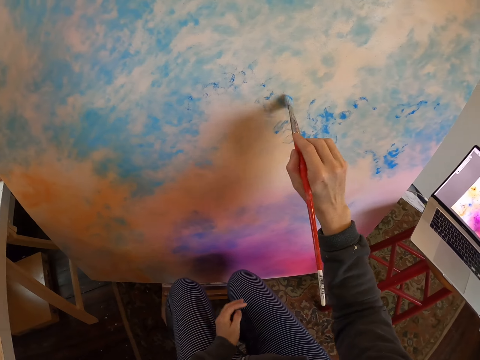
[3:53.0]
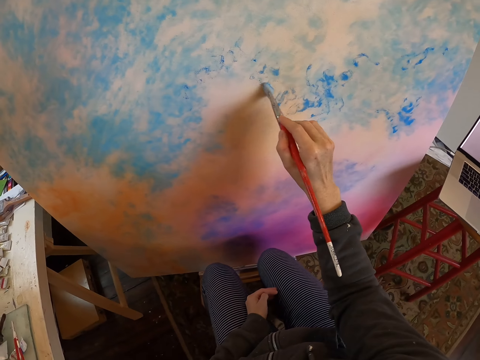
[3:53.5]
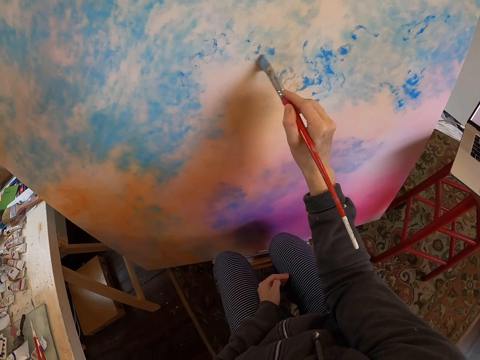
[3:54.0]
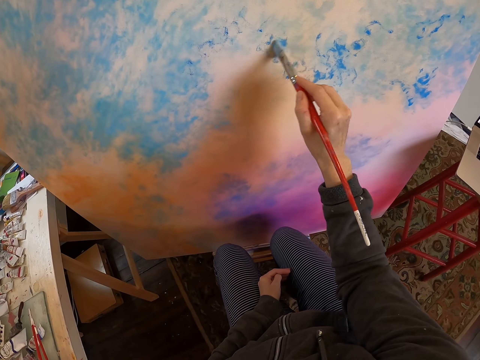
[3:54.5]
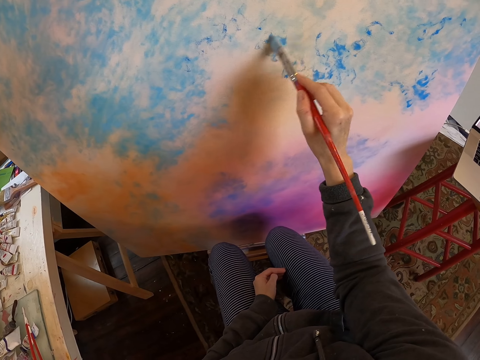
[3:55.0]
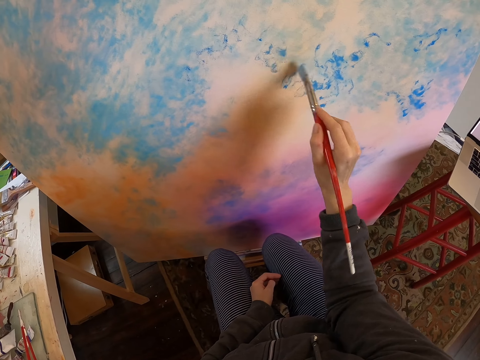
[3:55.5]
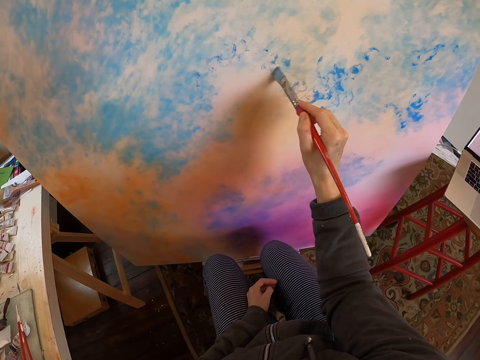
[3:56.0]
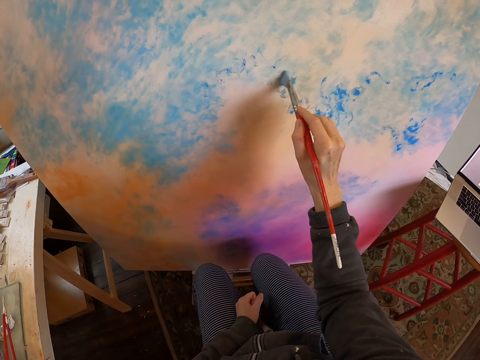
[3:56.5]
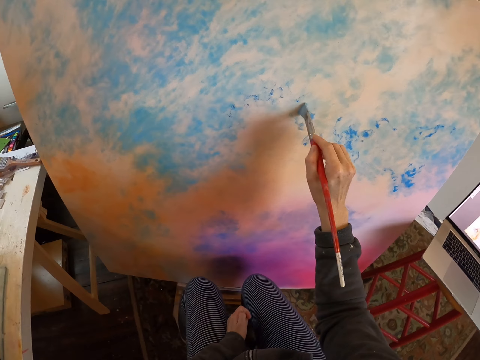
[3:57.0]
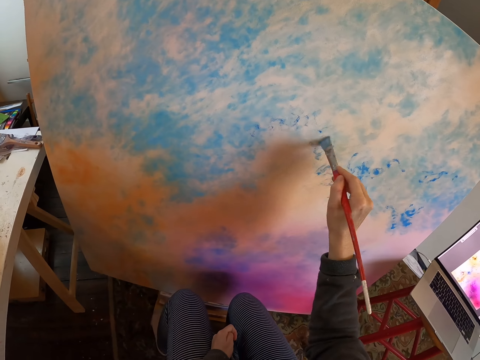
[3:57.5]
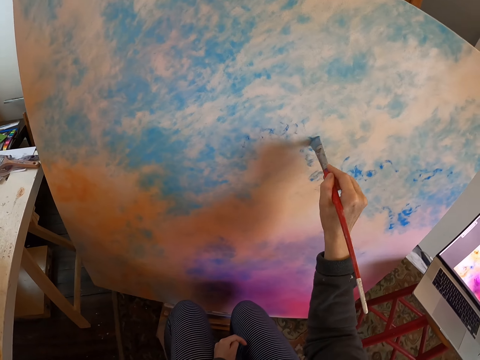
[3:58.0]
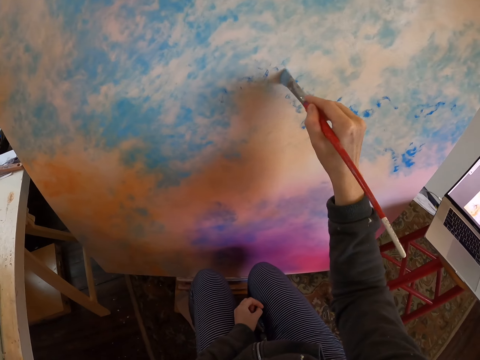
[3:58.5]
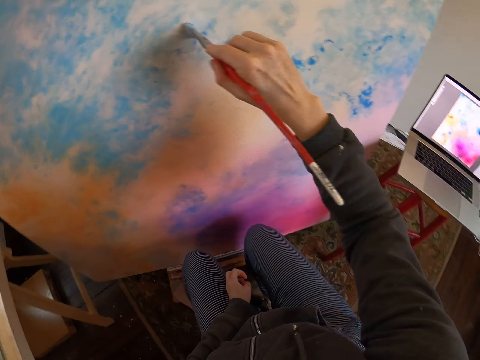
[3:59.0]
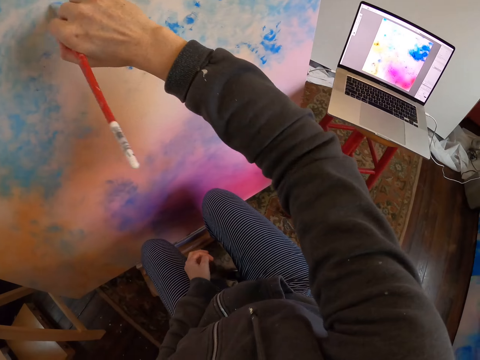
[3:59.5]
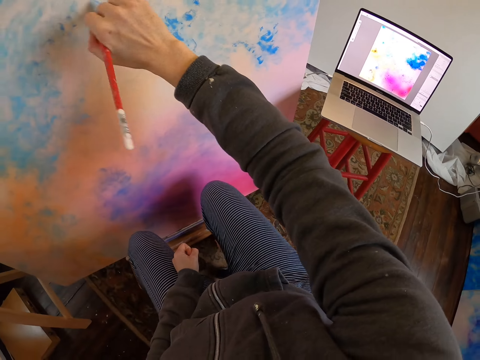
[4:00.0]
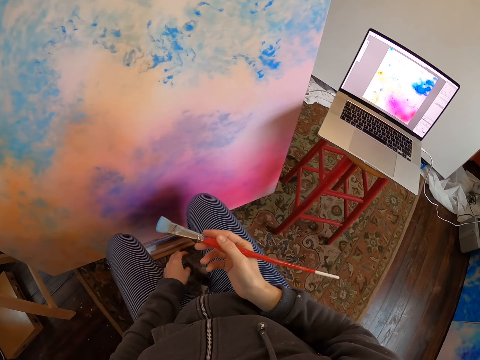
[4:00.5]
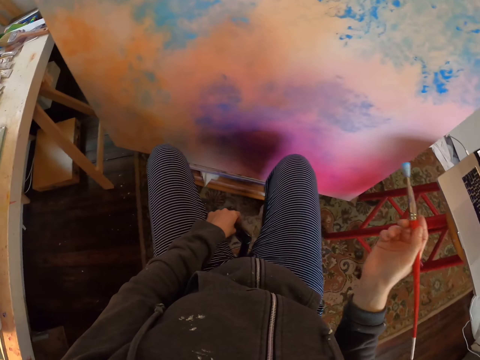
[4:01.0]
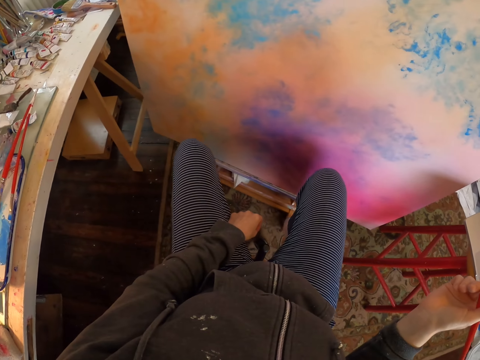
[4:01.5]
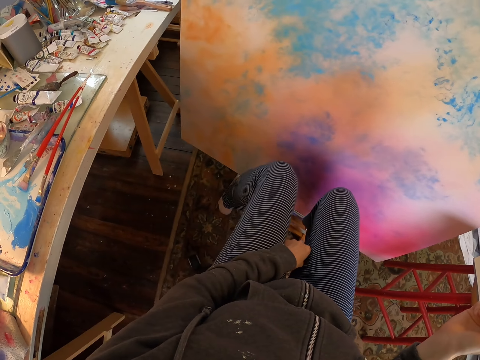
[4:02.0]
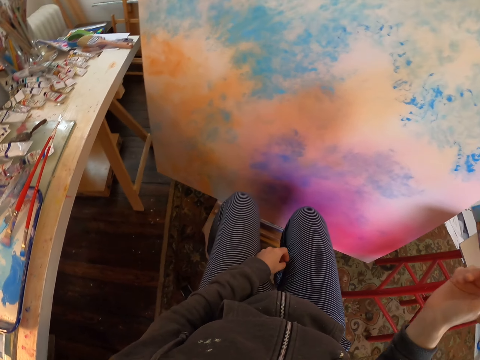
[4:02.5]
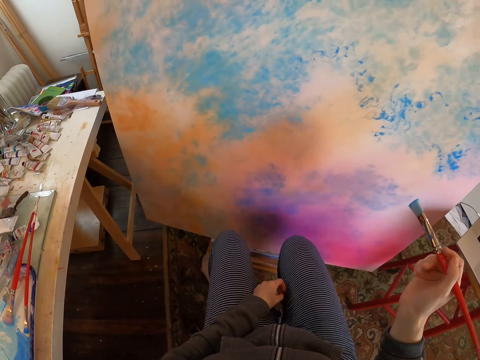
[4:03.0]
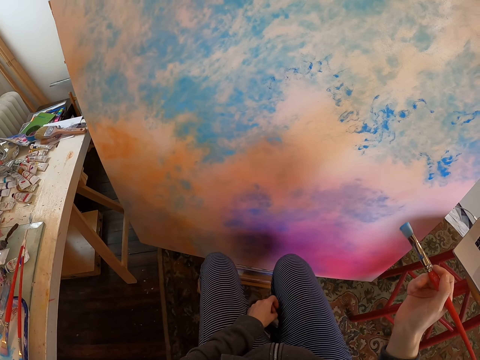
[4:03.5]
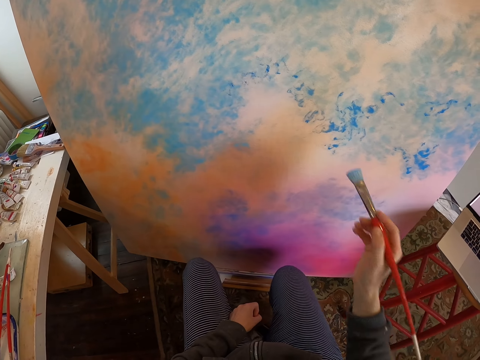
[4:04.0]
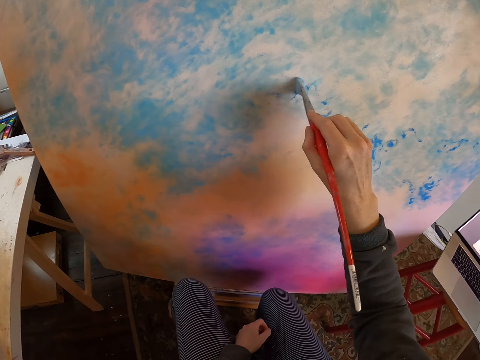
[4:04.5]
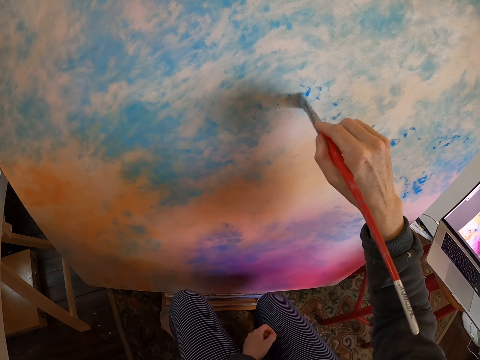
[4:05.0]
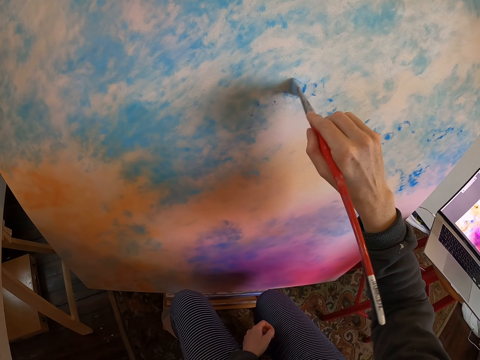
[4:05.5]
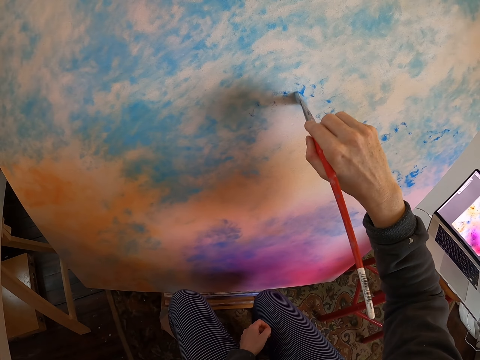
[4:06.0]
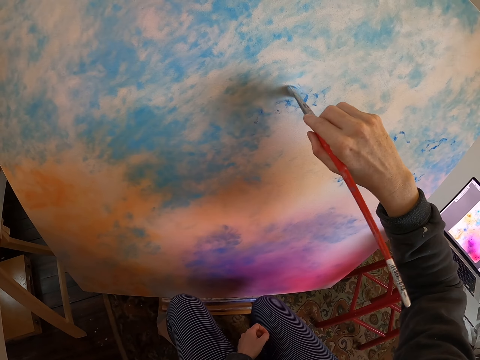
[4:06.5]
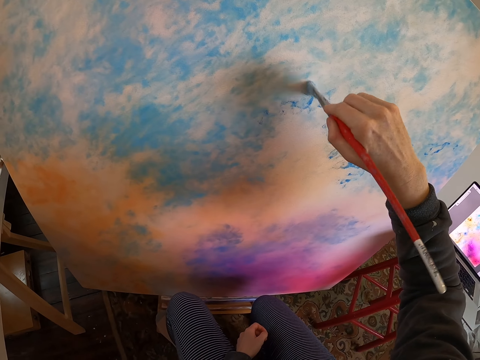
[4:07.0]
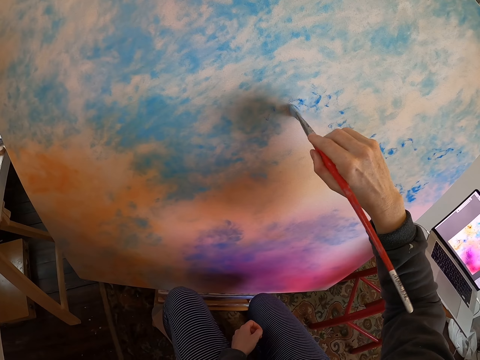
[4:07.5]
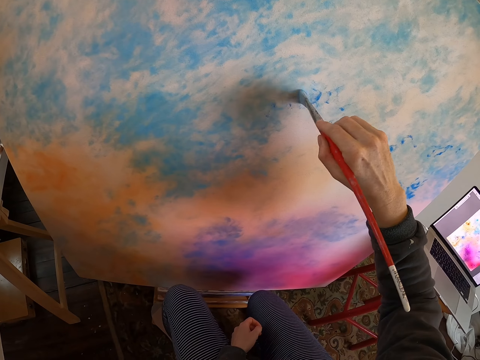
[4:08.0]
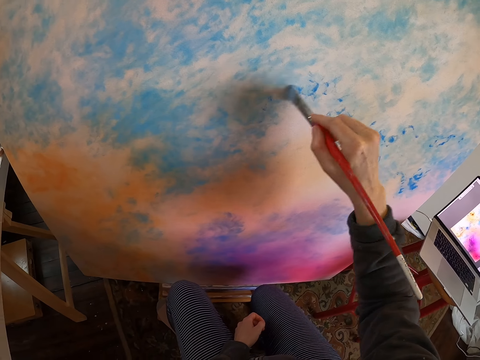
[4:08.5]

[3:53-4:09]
The camera wearer looks at the portrait. They move the right hand. They brush the paint on the portrait.

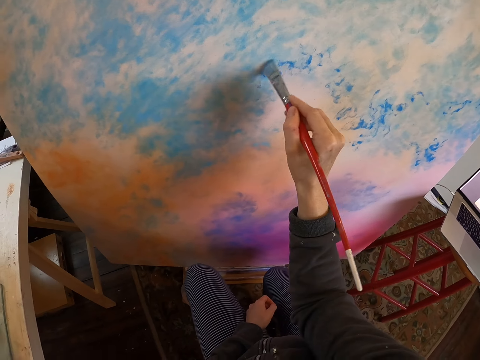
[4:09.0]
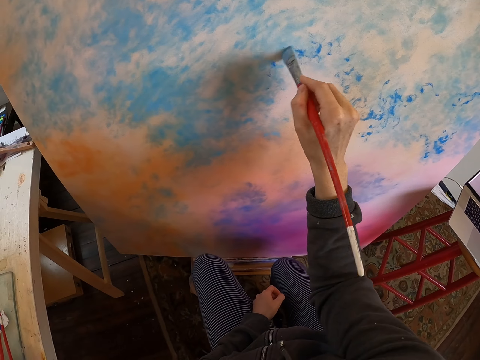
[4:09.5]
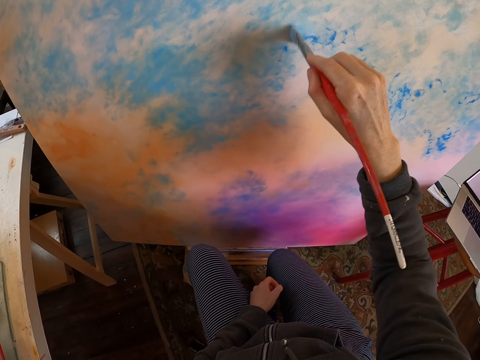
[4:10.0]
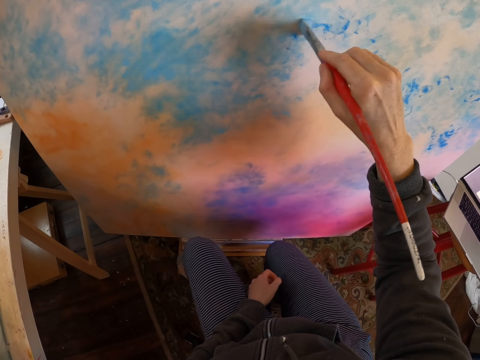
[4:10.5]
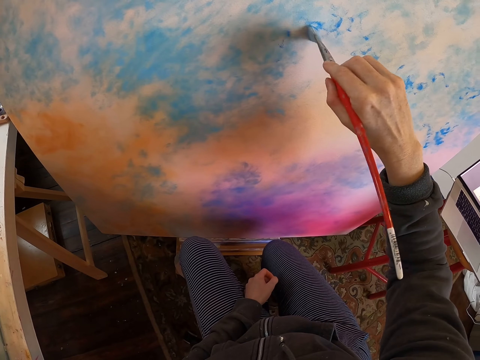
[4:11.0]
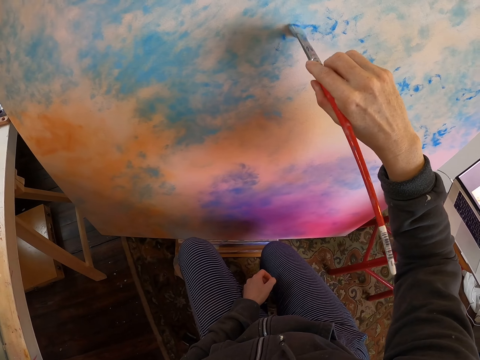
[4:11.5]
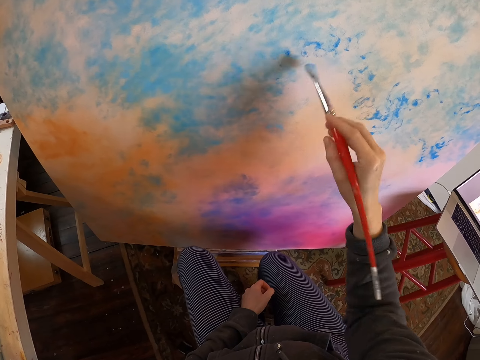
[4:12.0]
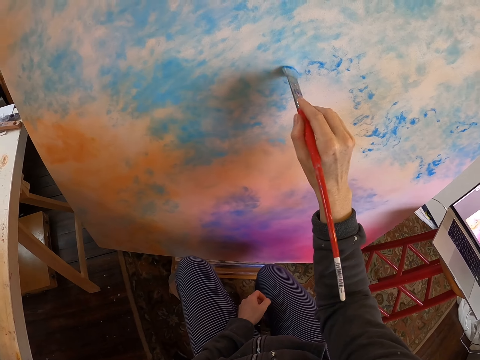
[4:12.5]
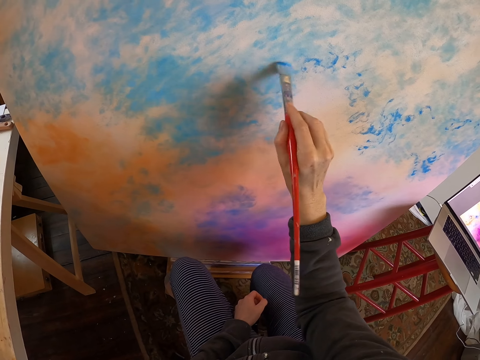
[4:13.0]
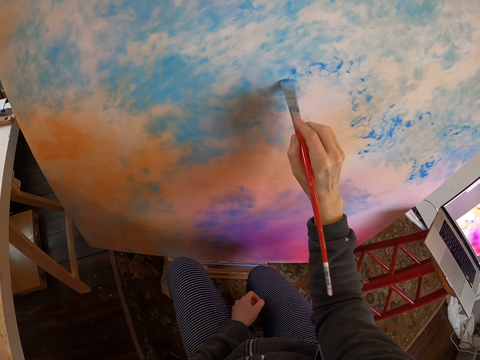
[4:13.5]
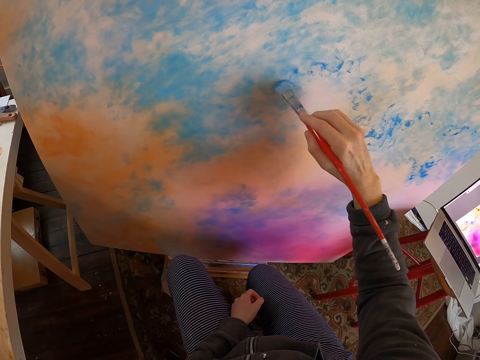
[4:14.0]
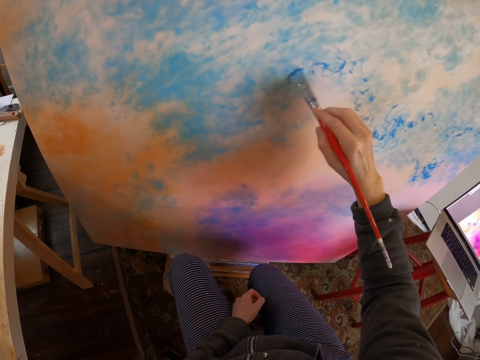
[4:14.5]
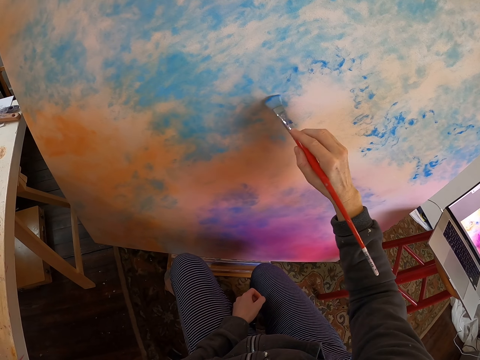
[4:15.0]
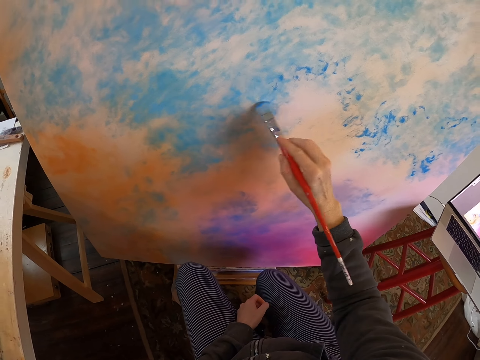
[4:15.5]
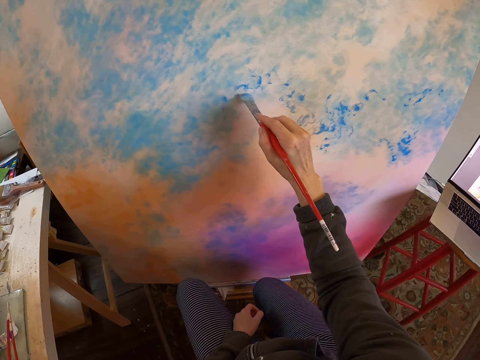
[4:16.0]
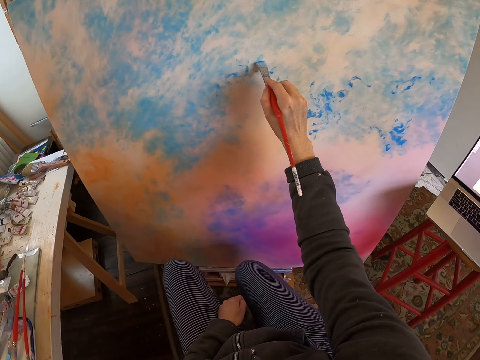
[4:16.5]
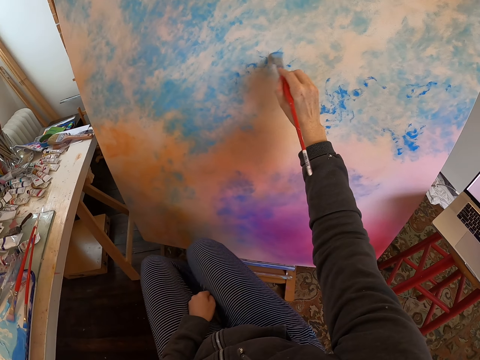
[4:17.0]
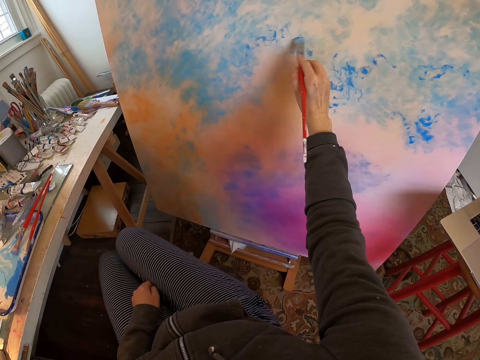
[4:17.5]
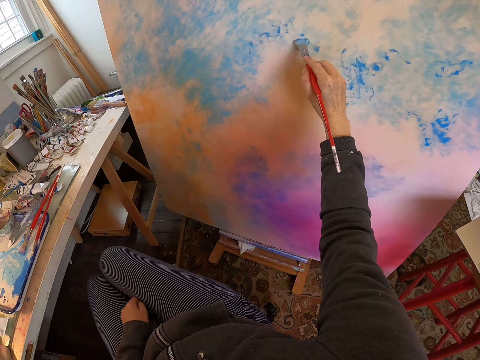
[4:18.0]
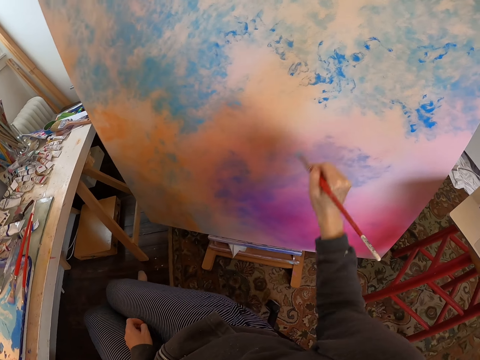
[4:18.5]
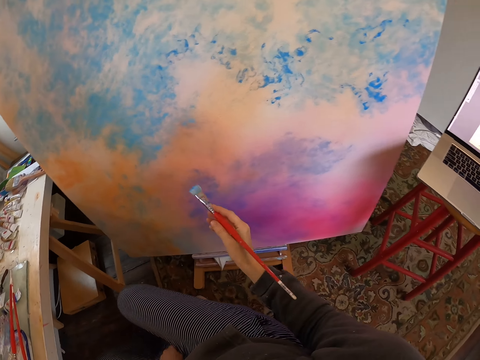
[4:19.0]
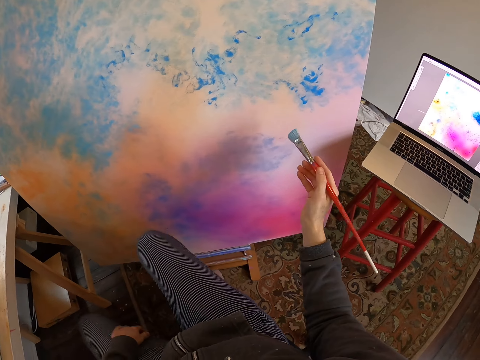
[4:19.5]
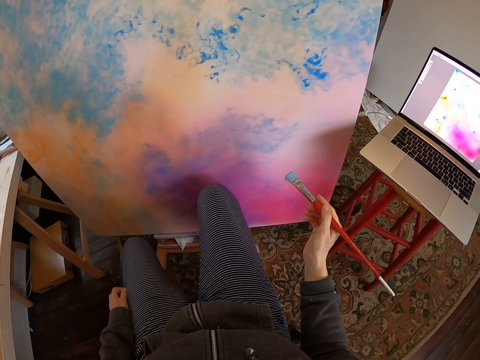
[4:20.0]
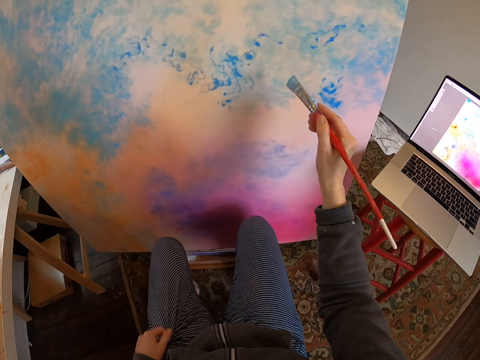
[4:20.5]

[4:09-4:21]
The camera wearer moves the legs. They swing on the seat and look at the portrait.
